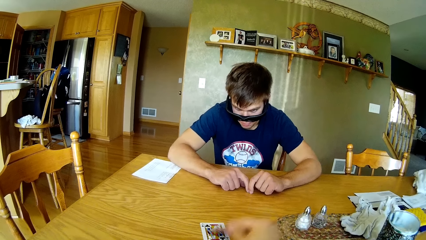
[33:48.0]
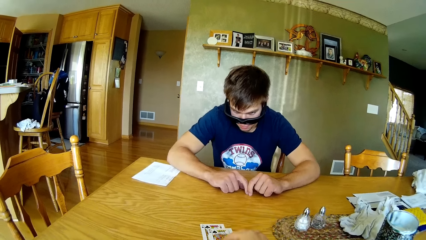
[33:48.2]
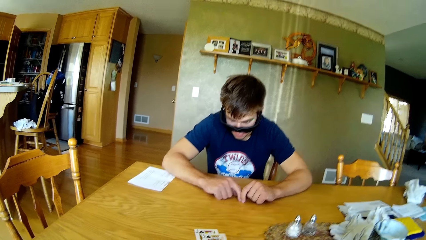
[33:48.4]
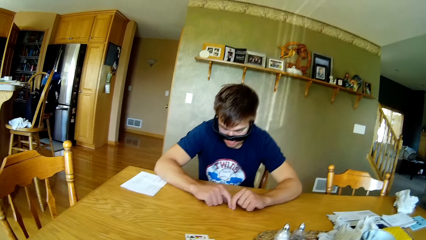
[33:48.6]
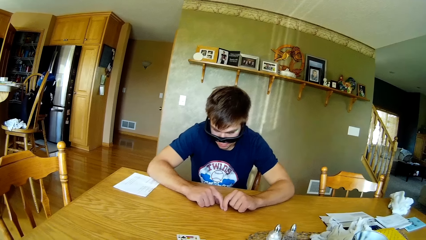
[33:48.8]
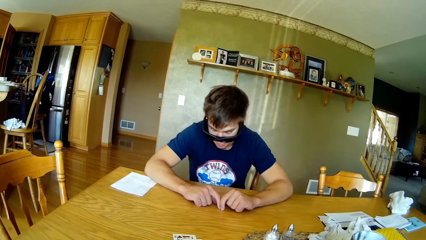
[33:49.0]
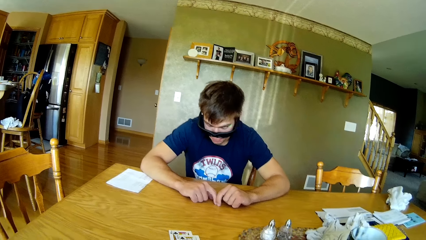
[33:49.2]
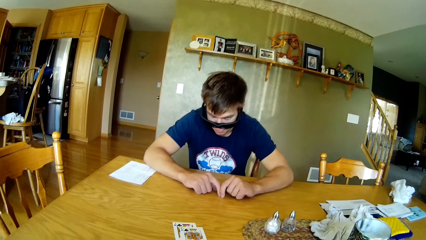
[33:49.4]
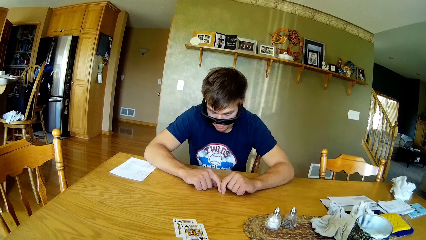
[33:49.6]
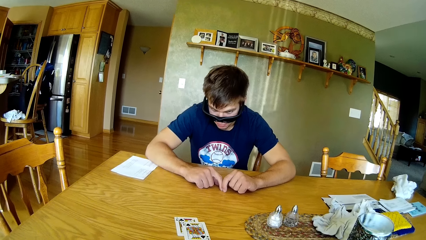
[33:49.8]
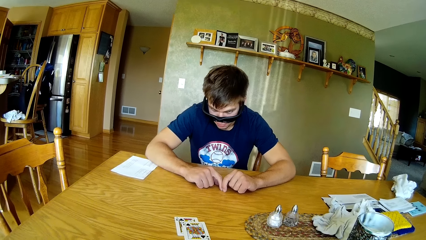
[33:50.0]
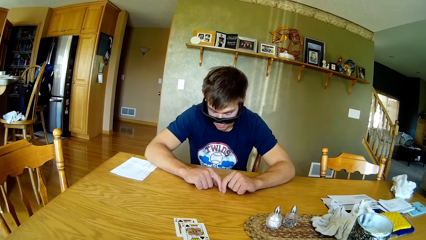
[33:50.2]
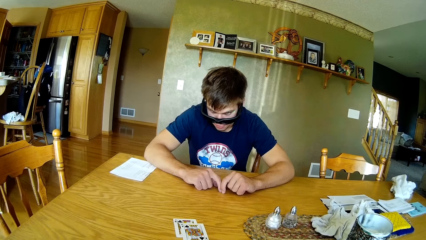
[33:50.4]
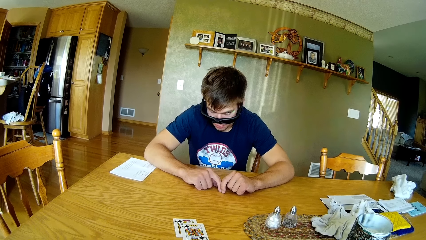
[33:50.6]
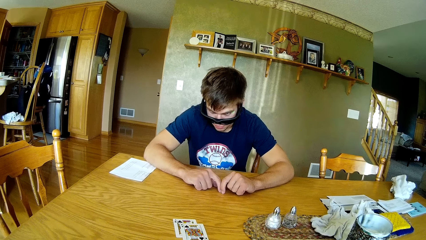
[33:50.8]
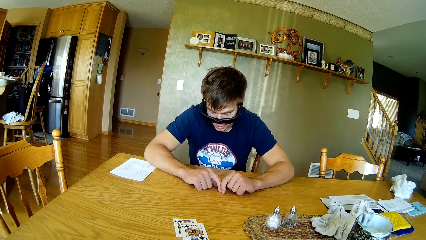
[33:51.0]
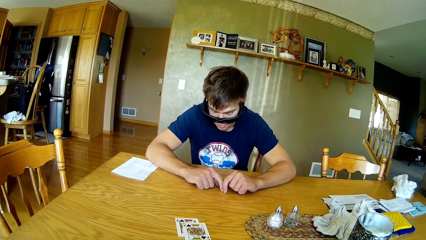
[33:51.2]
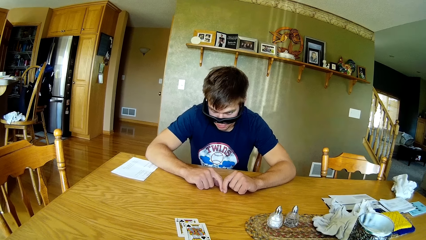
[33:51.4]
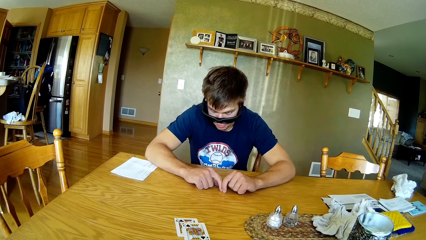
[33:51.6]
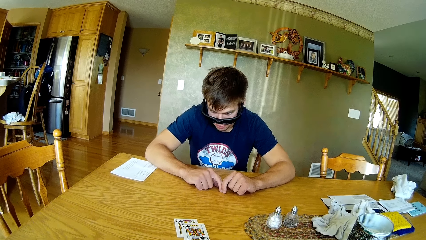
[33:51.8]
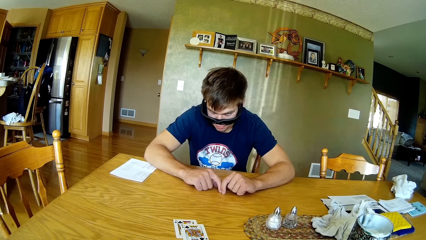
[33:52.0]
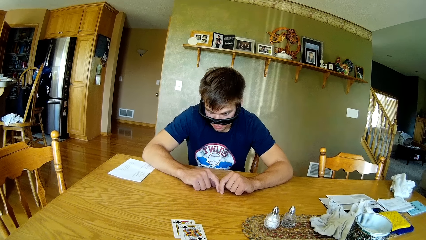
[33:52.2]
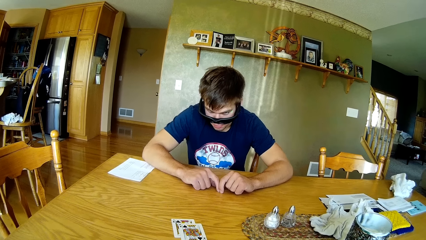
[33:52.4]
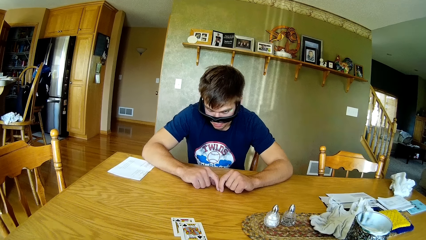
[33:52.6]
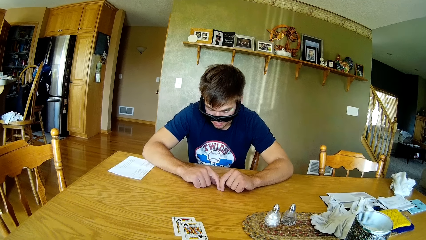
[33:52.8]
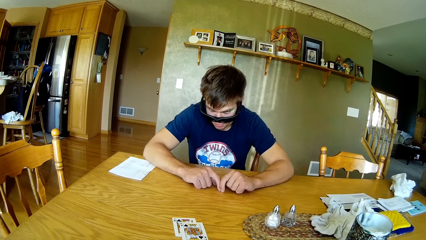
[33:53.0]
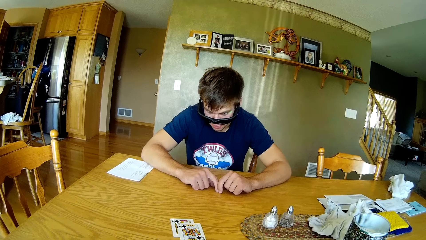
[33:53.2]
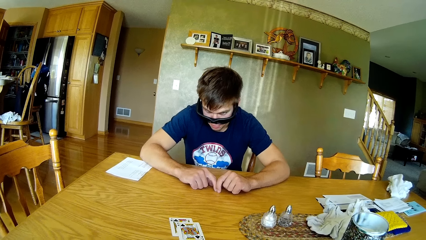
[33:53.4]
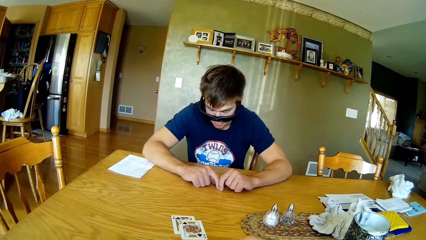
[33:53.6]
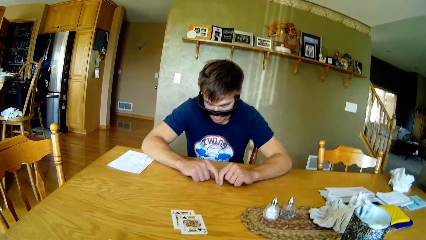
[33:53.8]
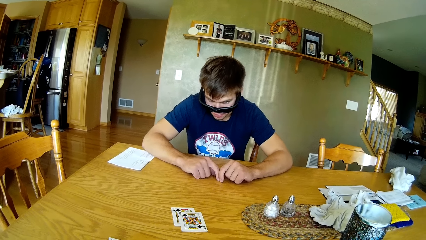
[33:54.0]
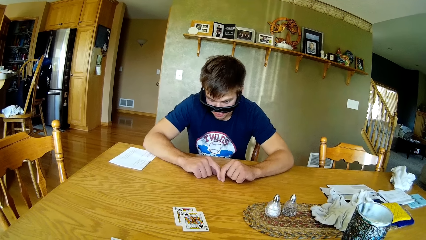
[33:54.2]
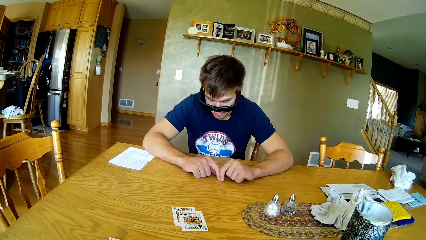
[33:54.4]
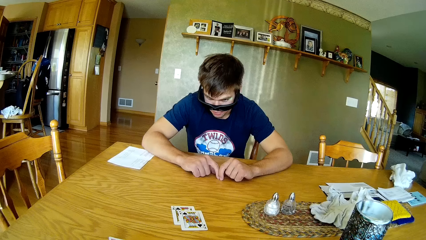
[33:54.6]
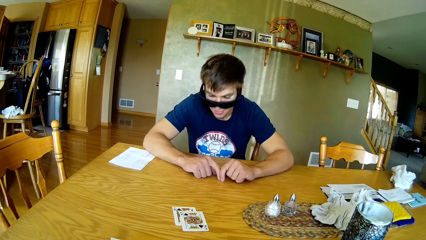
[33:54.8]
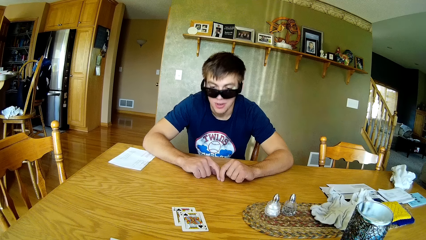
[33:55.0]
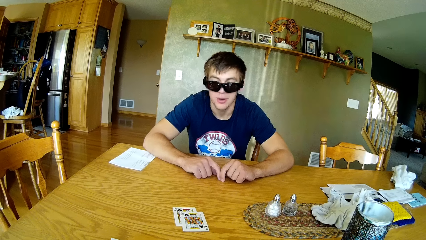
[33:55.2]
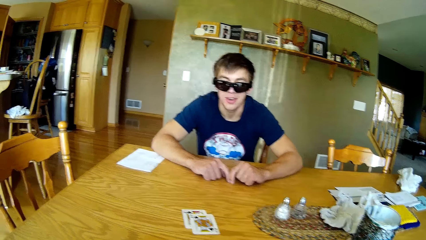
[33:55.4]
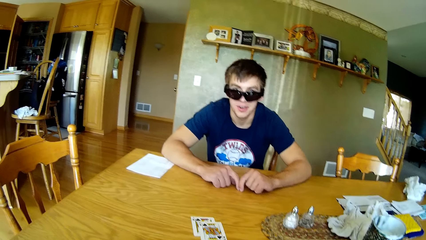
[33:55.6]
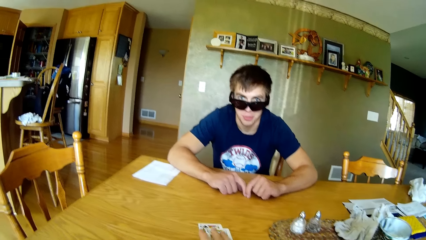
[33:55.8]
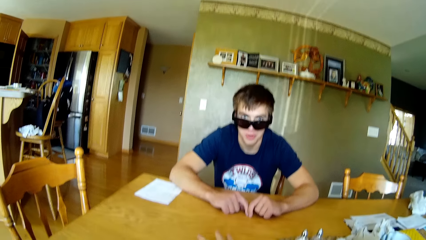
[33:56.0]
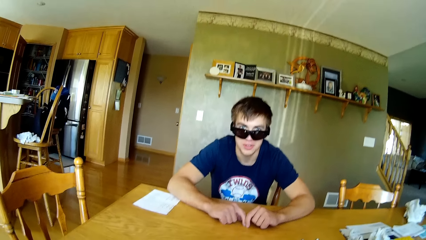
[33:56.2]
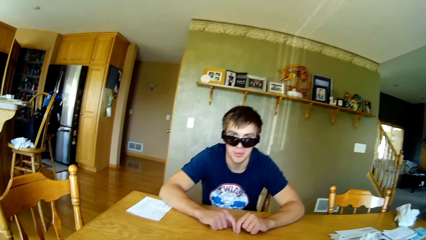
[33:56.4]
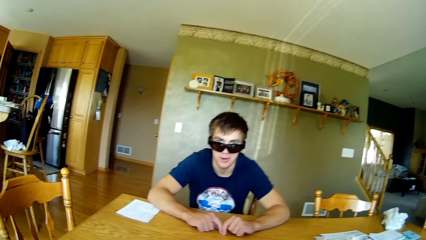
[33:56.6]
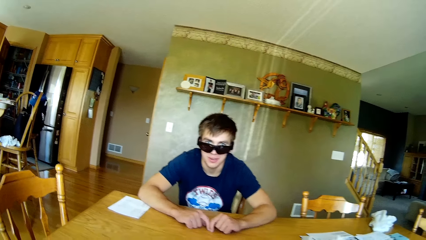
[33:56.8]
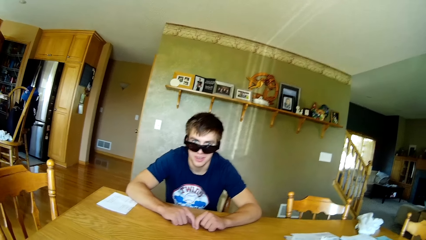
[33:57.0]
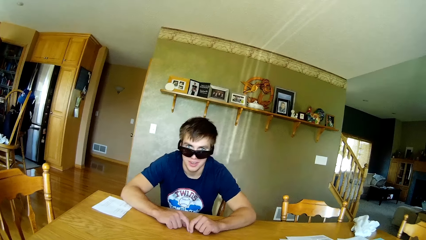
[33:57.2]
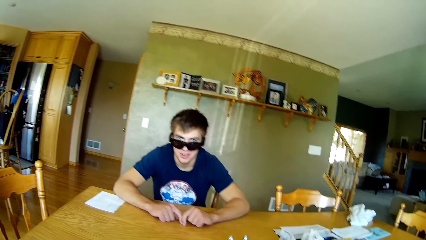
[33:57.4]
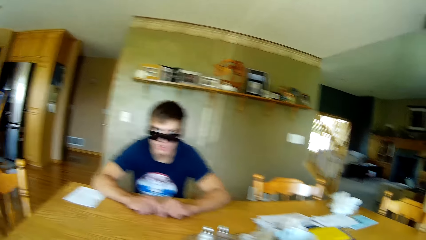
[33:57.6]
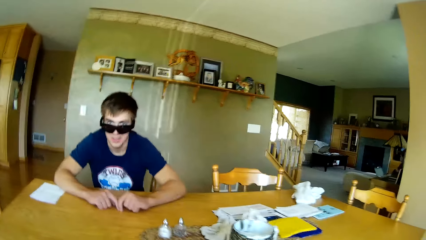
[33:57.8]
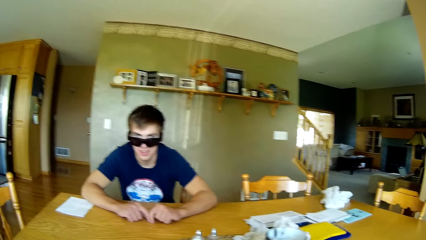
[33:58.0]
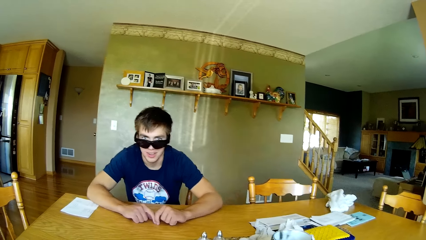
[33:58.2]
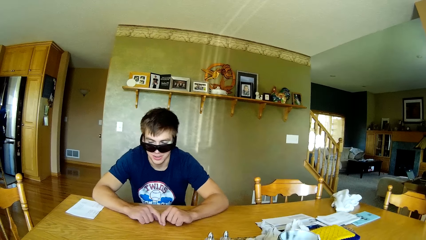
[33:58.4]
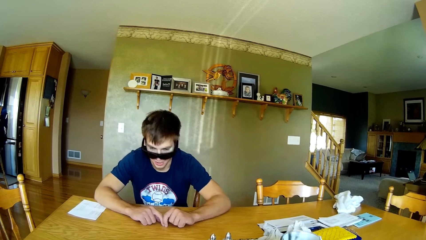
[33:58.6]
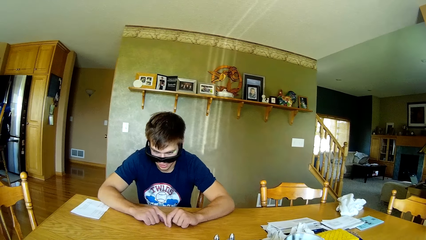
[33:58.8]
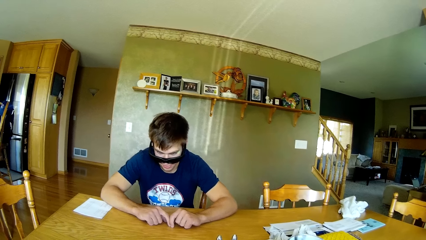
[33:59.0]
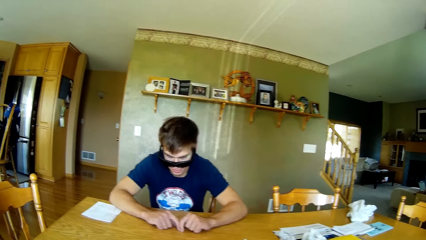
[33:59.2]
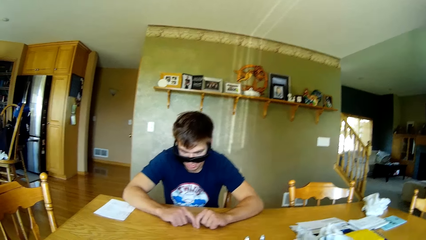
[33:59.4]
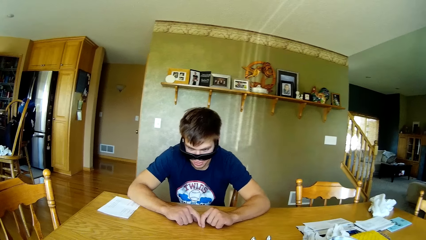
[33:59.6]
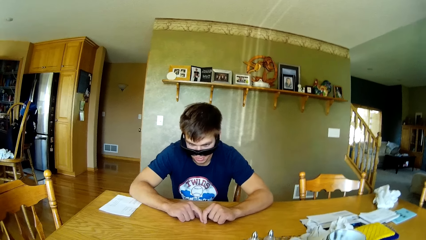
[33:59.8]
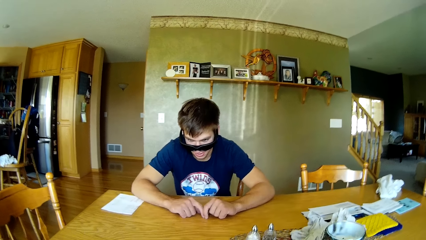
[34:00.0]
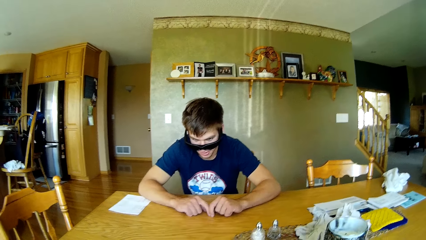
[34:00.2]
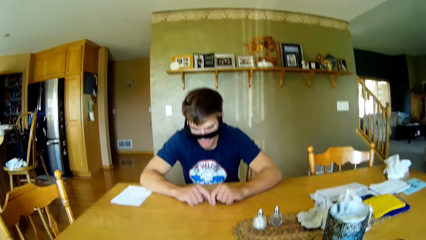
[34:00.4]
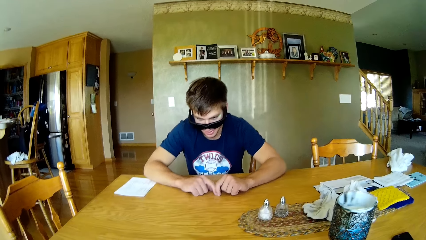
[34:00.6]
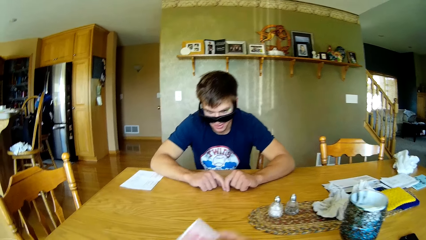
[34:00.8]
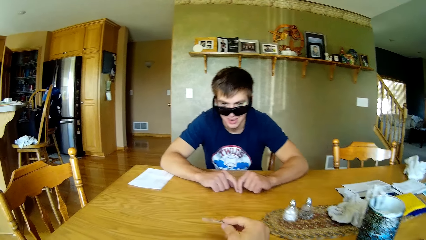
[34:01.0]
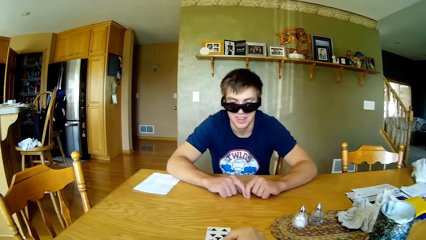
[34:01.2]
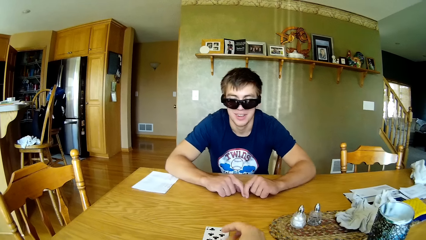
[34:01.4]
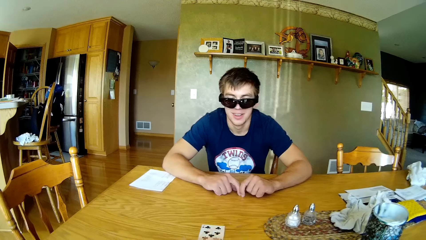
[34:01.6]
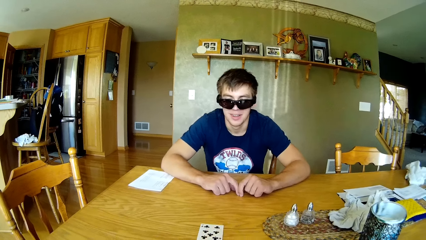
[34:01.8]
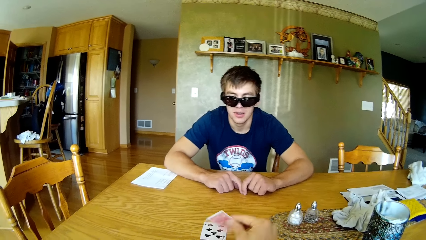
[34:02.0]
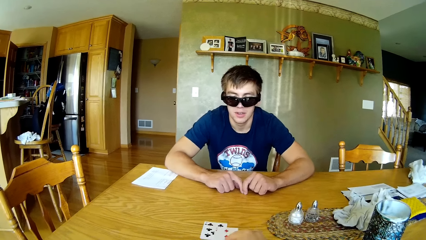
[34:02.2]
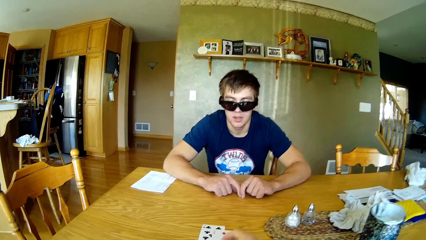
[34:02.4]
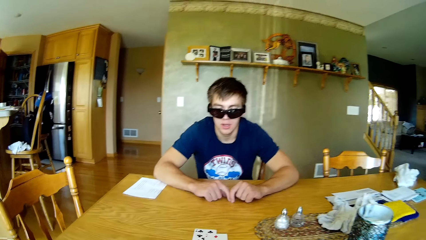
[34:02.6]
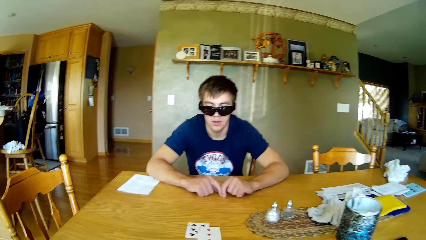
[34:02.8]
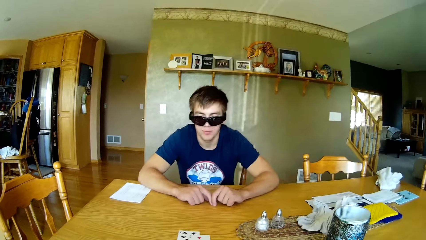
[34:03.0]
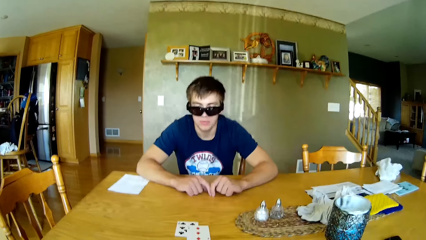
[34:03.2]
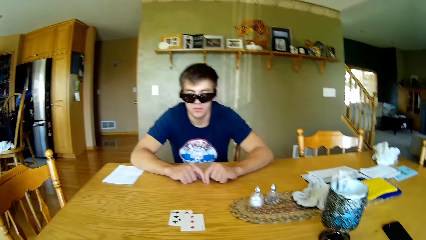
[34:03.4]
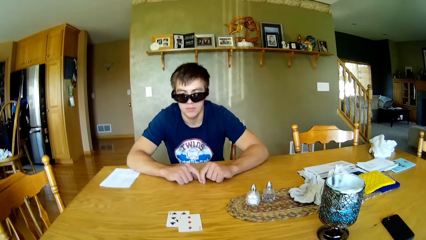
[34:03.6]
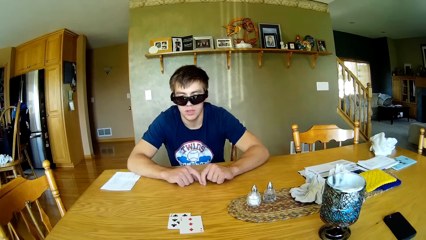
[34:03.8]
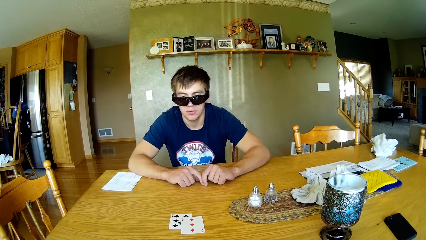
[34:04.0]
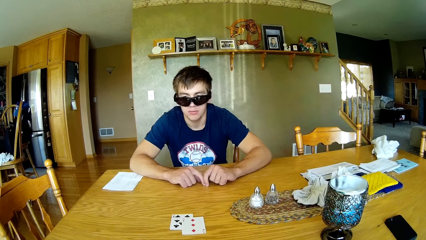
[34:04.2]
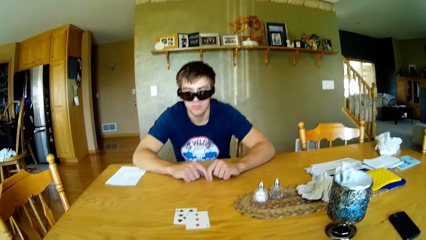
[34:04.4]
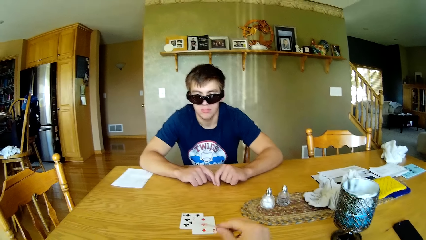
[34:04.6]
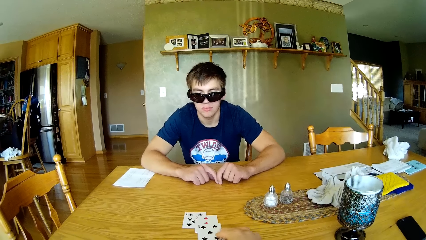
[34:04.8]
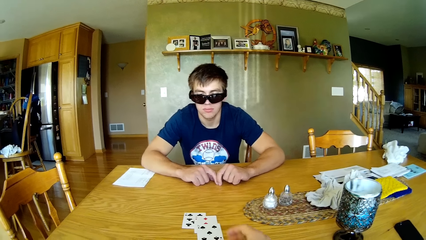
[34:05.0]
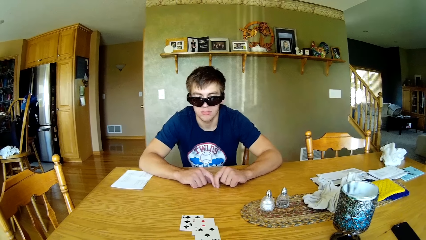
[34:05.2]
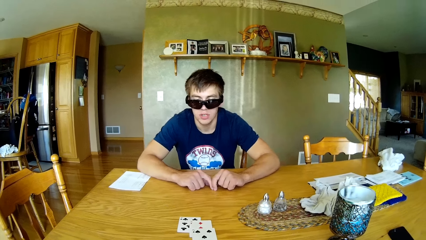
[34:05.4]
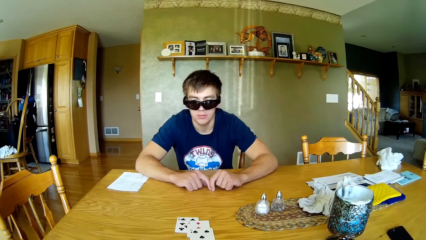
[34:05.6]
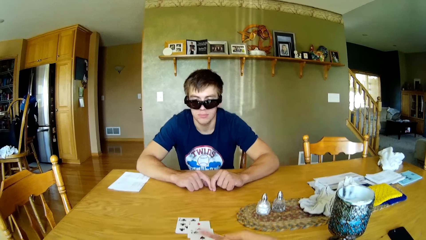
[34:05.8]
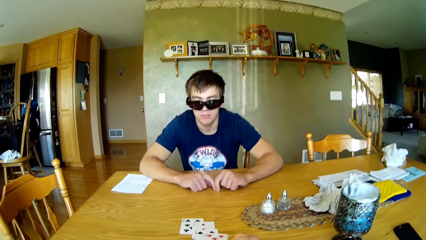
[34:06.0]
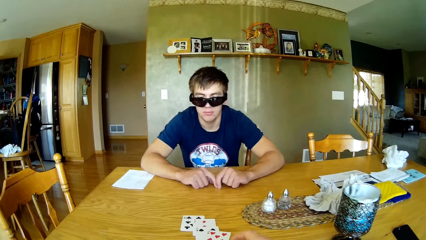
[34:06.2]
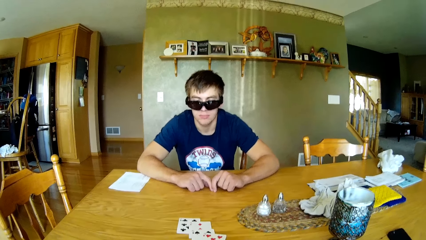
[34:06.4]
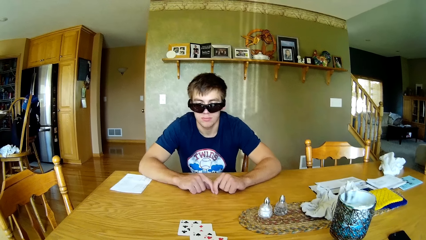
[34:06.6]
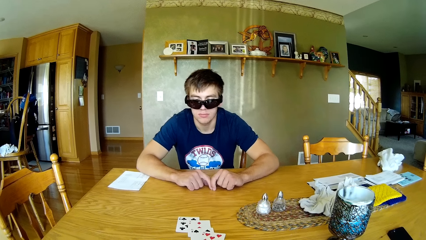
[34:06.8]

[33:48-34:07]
The camera wearer looks around the table. They dialogue with a person. They place cards on the table. They put the cards on the table again.
